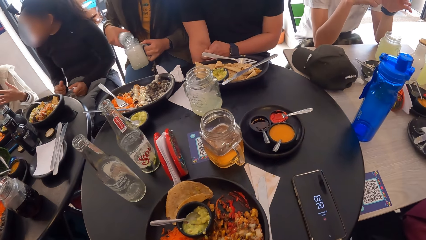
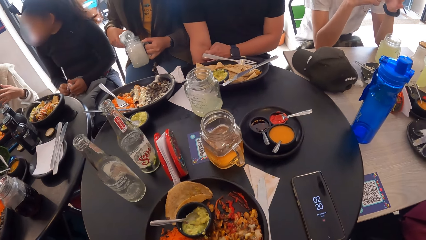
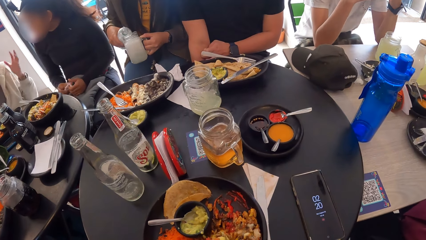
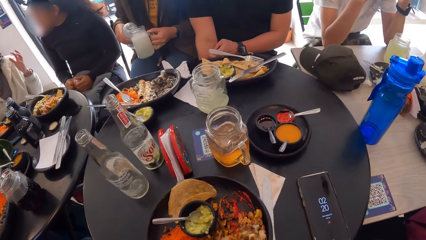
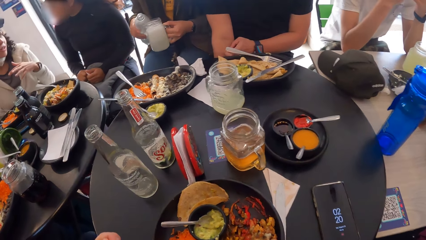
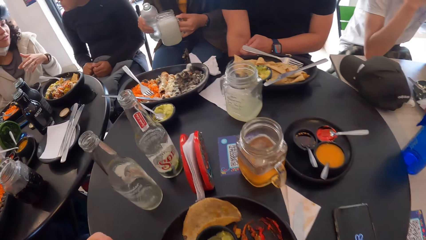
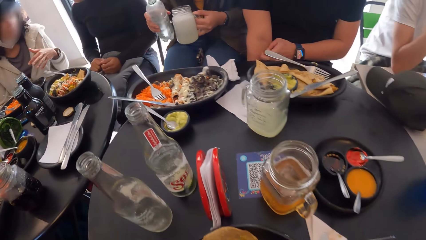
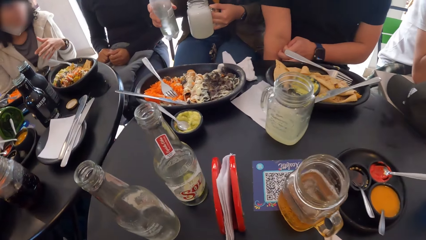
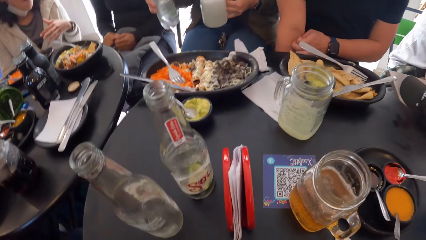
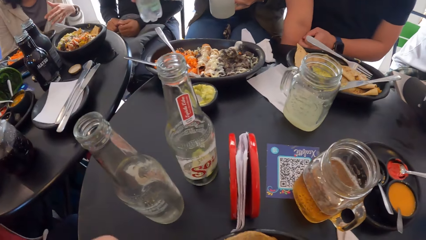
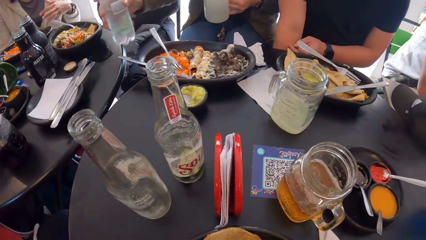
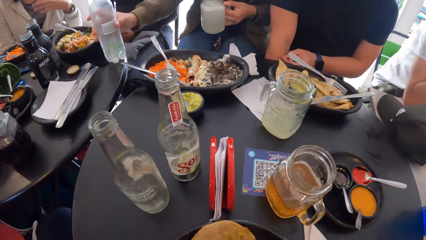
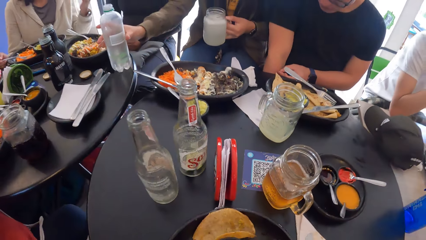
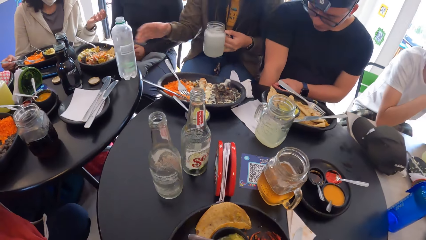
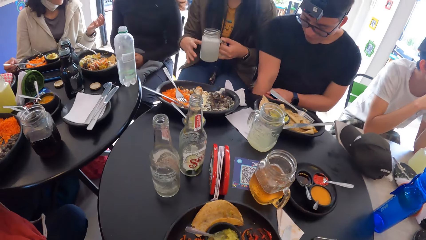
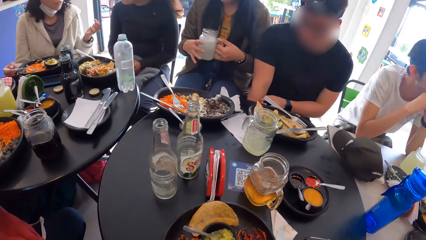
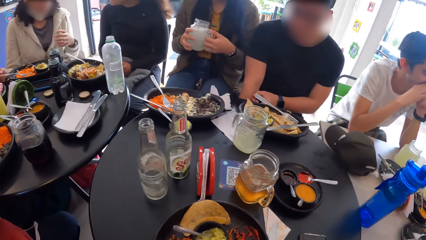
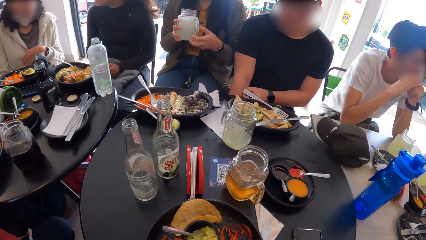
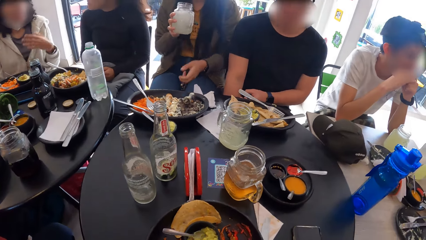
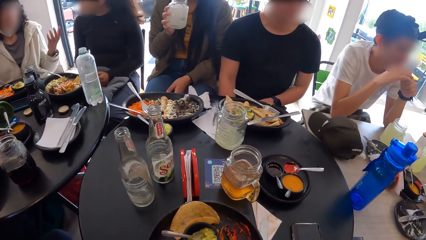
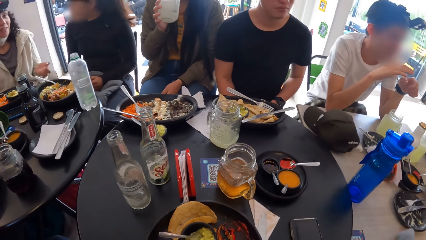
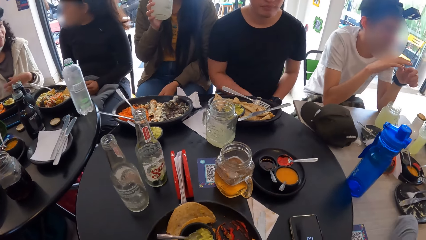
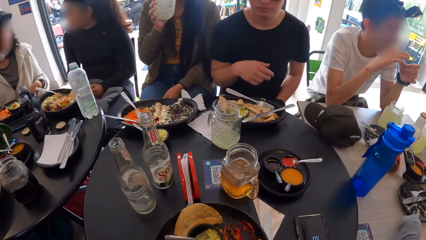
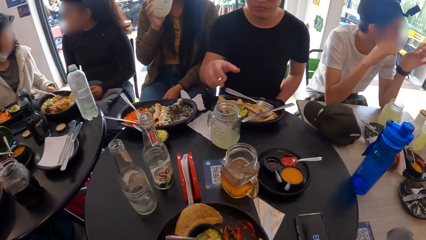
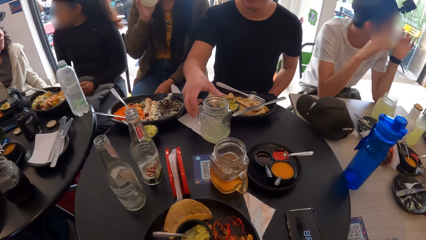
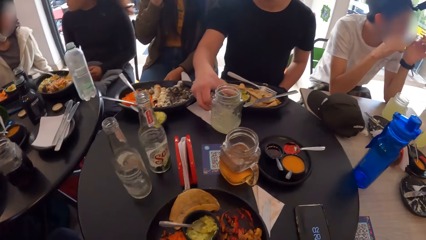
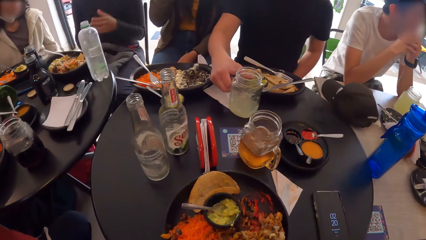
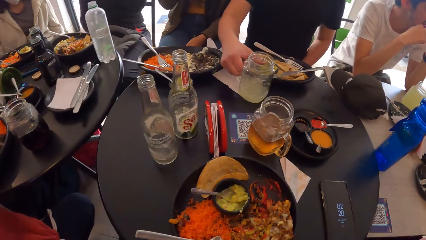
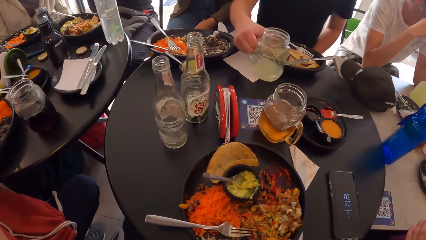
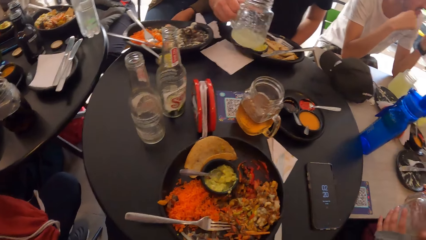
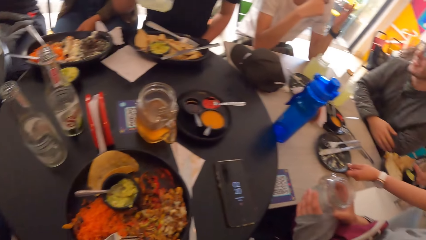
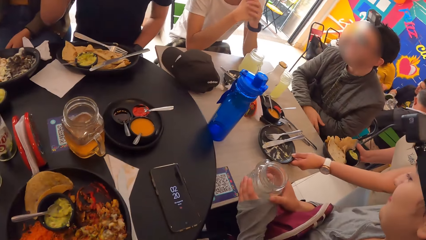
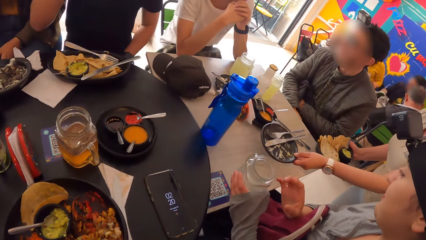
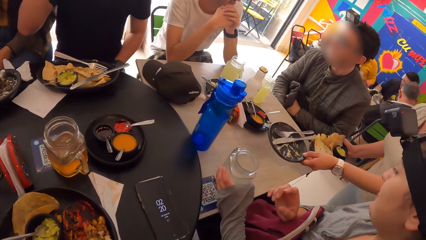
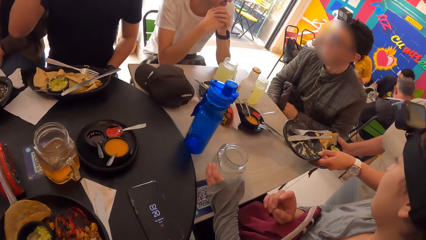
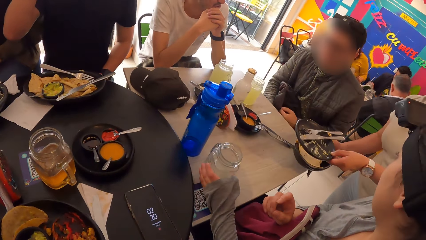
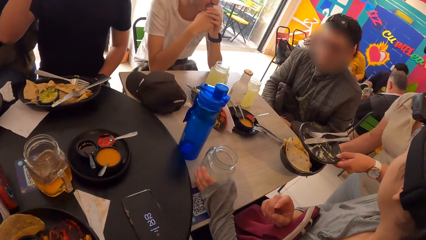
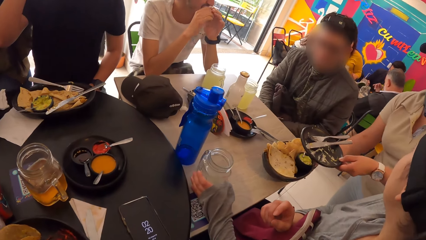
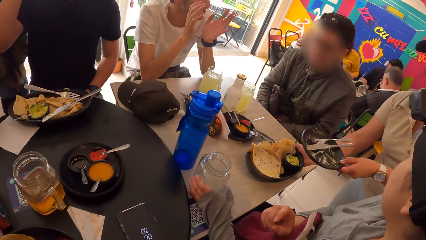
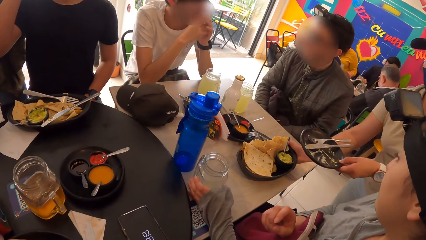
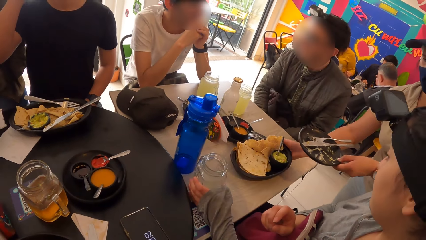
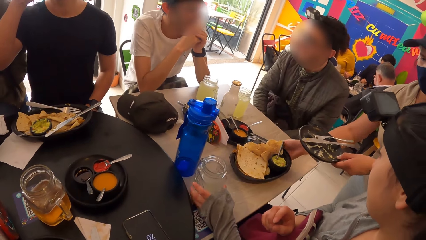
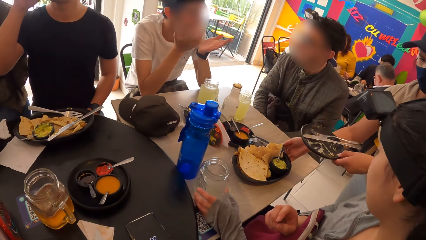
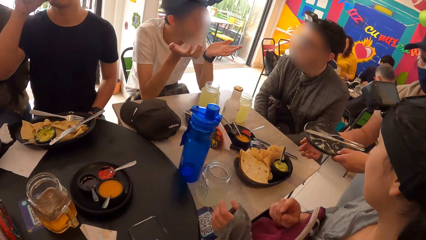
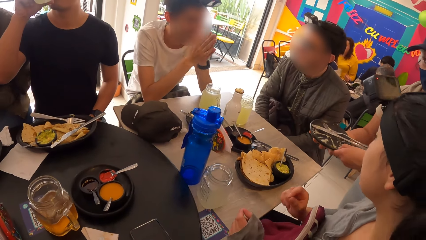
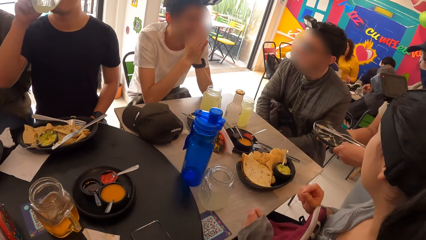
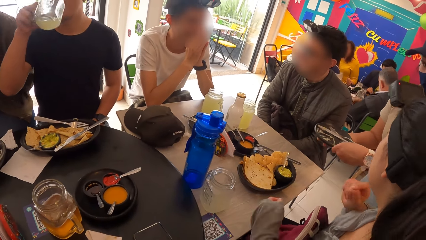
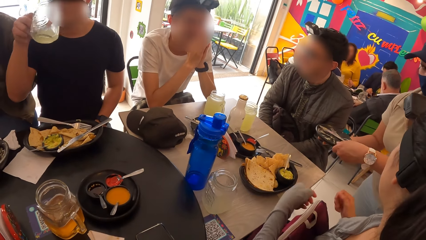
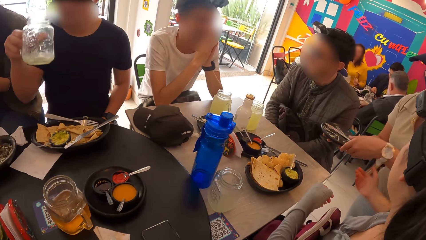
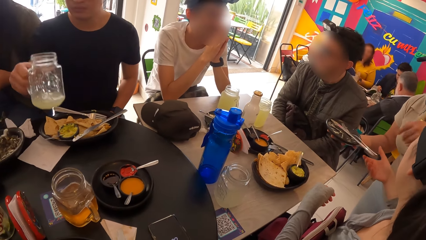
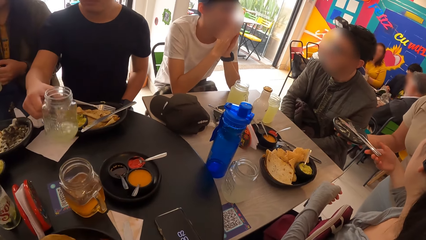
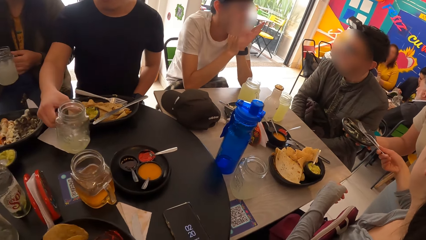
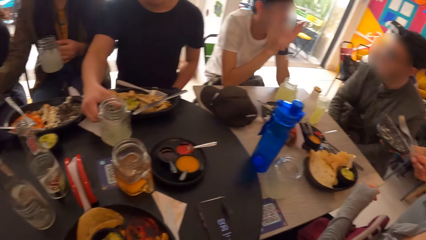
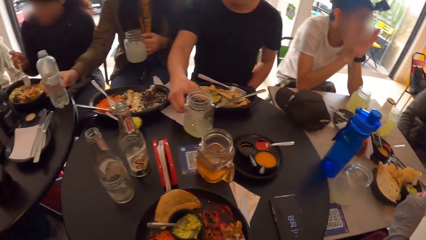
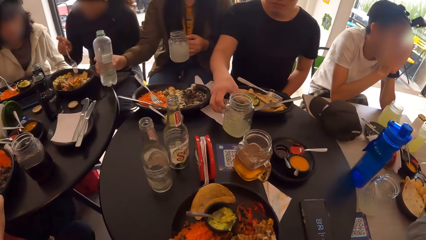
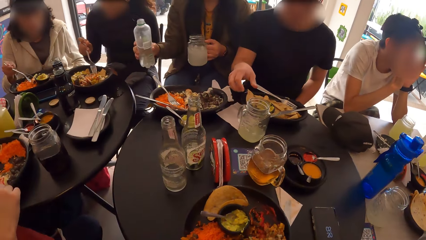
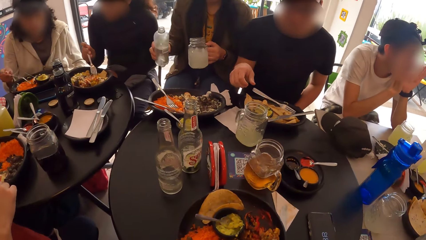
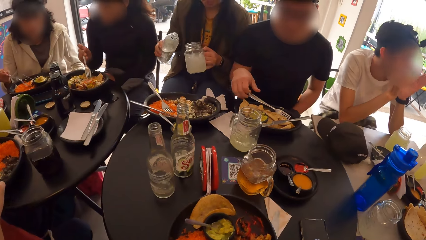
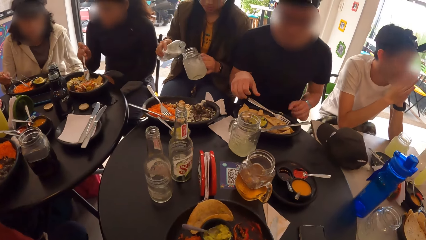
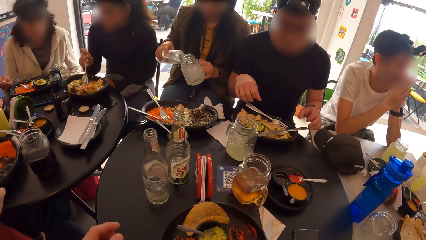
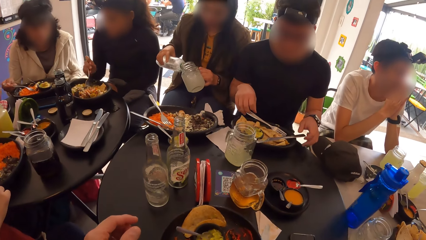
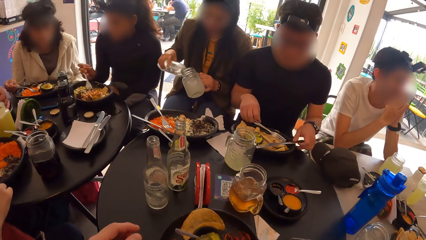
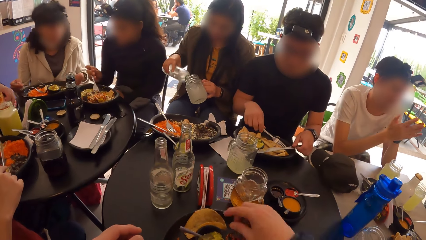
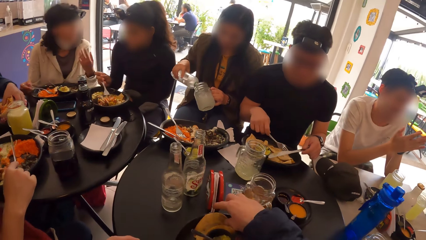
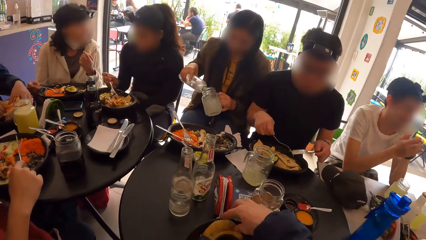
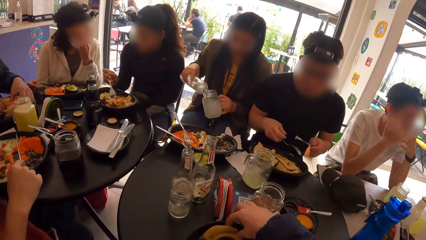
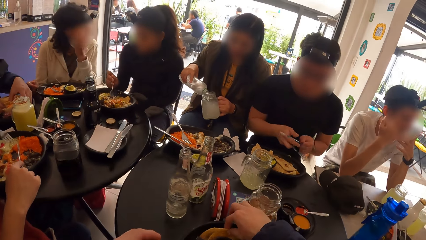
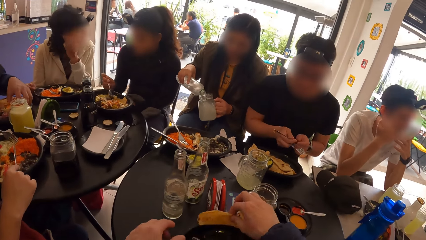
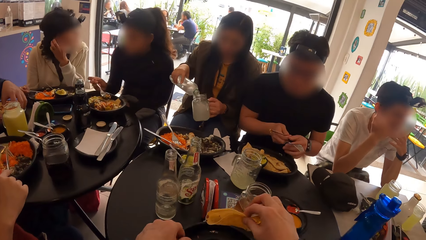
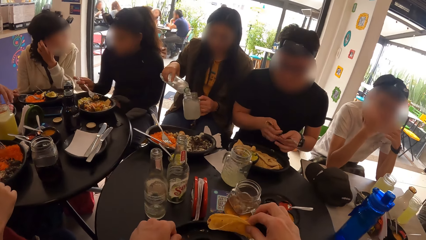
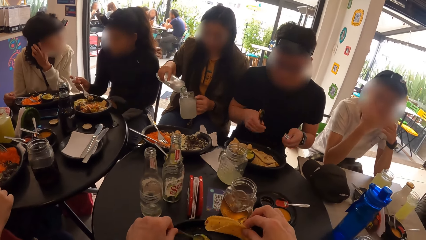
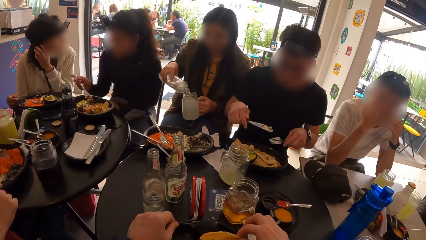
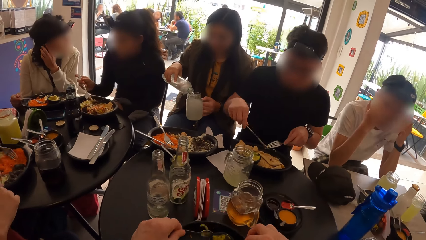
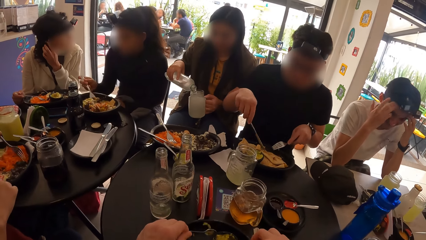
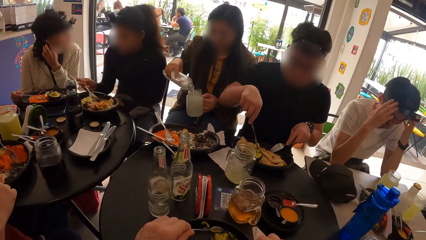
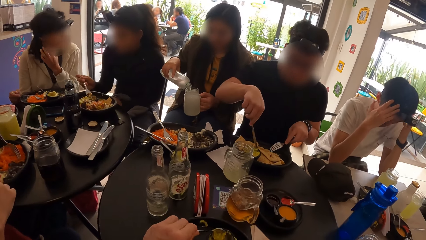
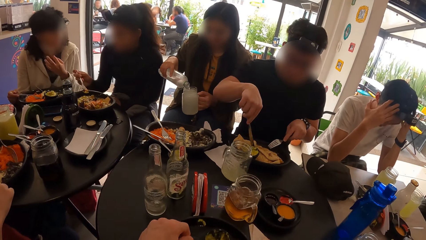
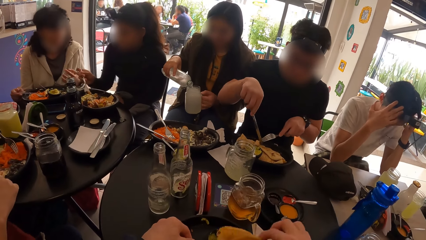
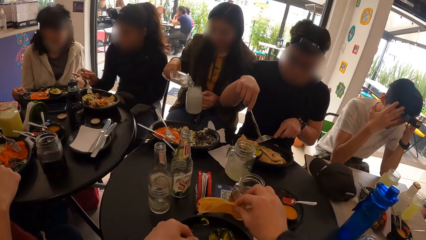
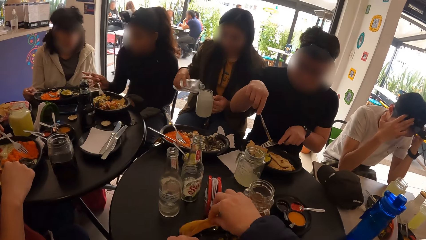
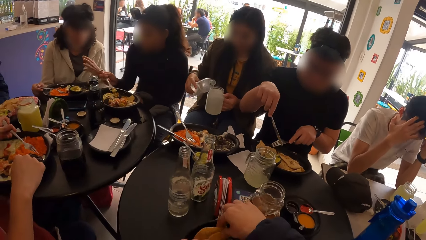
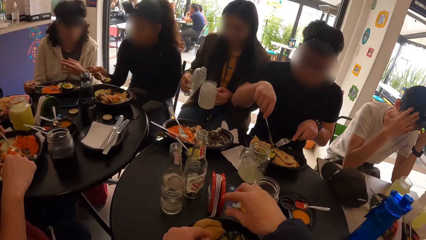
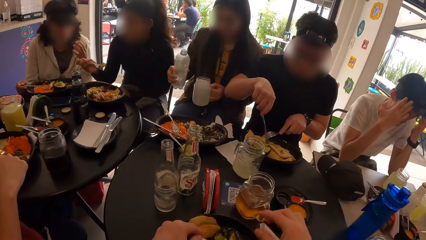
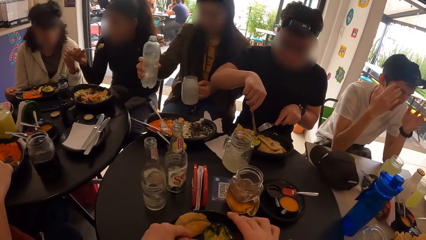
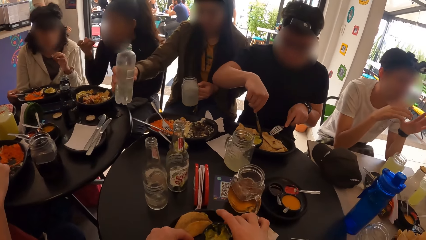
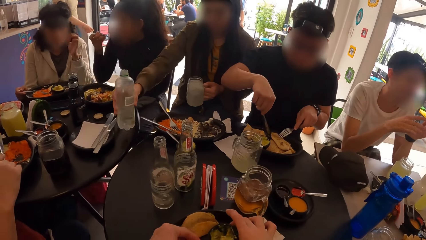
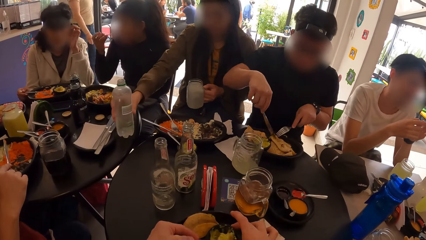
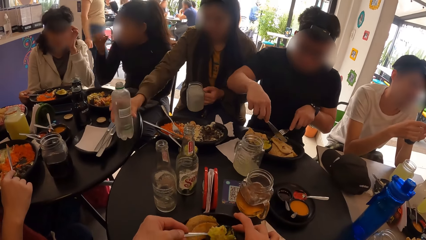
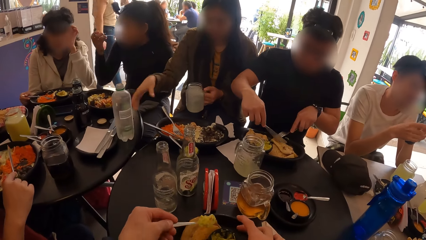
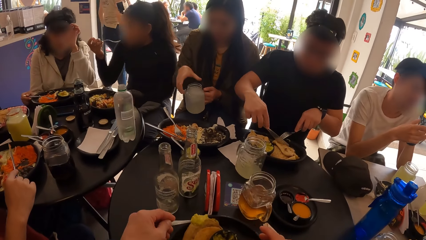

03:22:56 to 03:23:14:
The camera wearer looks around the restaurant. A woman drops the bottle on the table with her right hand, holds the cup with both hands and drinks from the cup with her right hand. A man picks a cup with his right hand. Another woman picks a plate with her right hand. A third woman drops the cup on the table with her right hand. The second woman drops the plate of food with her right hand. The man drinks from the cup with his right hand and drops the cup on the table with his right hand. The third woman takes a fork from the plate in the hands of the second woman. A fourth woman holds a spoon in a plate of food with her right hand. A fifth woman holds a fork in a plate of food with her right hand. The first woman holds both the bottle and the cup in both hands and pours liquid from the bottle into the cup. The man holds both a fork and knife in both hands. The camera wearer picks food. He holds food in his right hand and a spoon in his left hand. The man cuts food with the fork and knife. The camera wearer drops the food on the table. He holds food in the spoon in his left hand. He scoops food.
